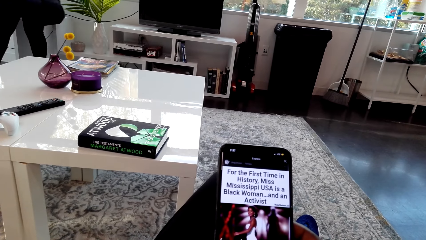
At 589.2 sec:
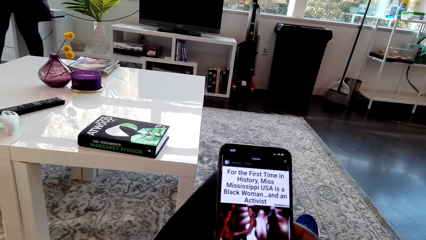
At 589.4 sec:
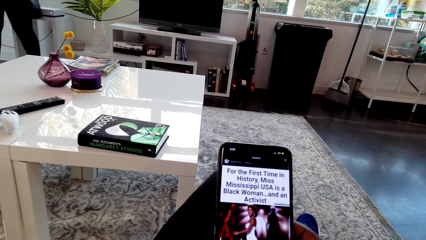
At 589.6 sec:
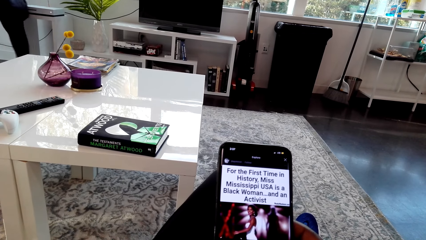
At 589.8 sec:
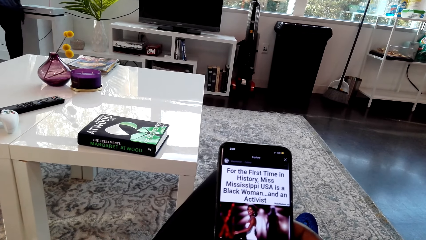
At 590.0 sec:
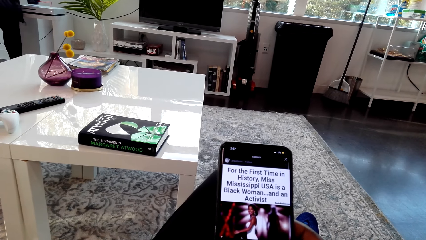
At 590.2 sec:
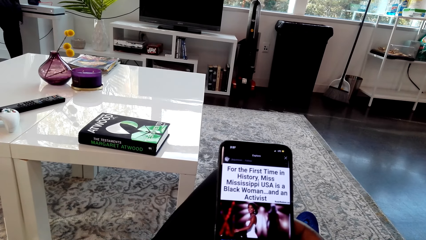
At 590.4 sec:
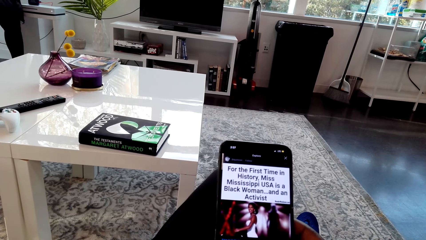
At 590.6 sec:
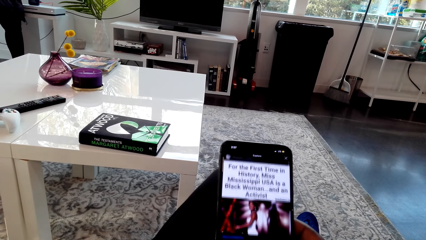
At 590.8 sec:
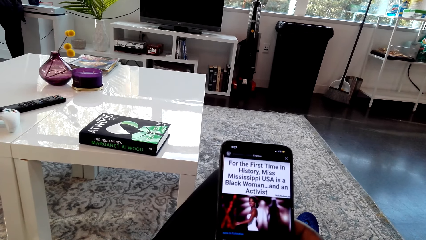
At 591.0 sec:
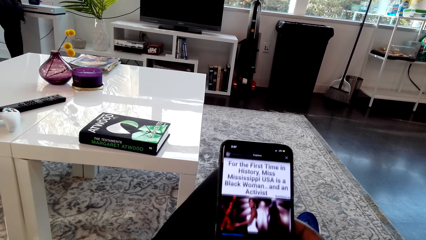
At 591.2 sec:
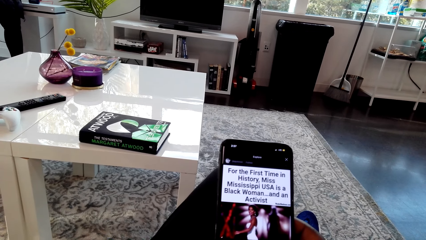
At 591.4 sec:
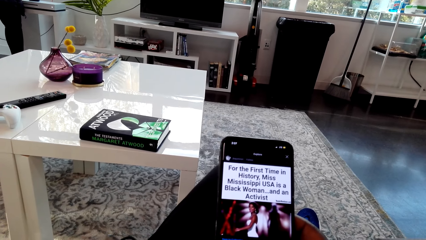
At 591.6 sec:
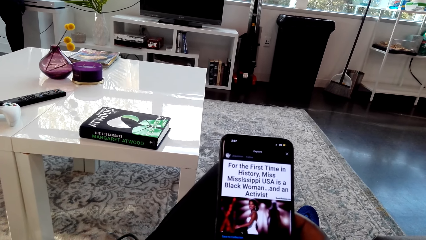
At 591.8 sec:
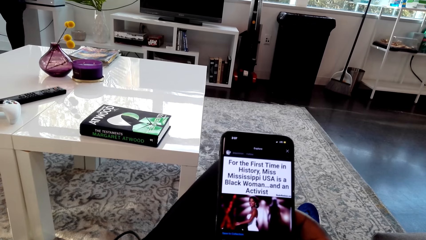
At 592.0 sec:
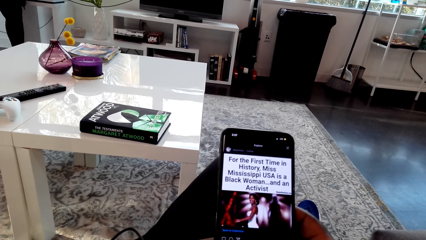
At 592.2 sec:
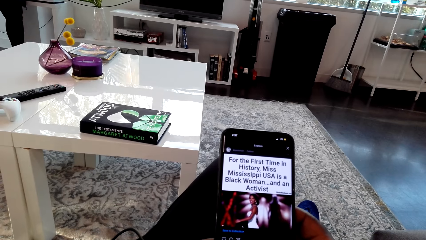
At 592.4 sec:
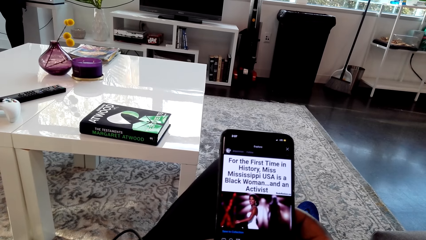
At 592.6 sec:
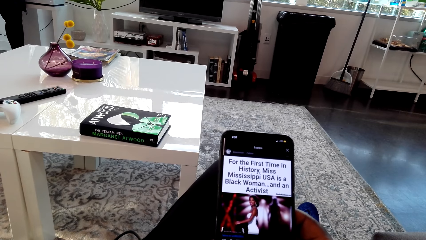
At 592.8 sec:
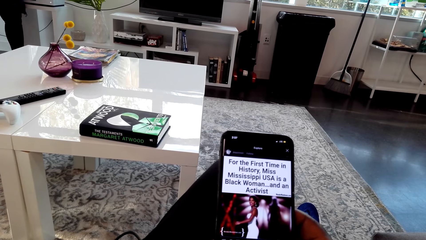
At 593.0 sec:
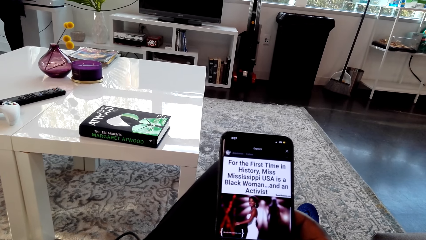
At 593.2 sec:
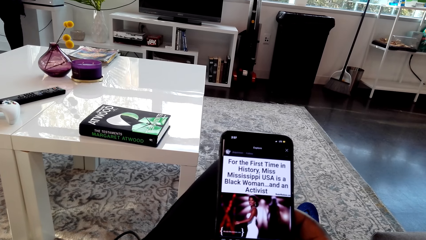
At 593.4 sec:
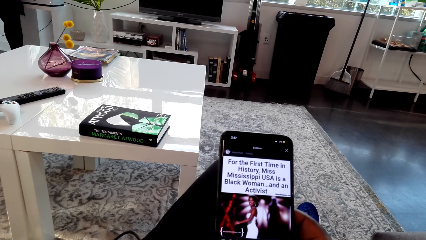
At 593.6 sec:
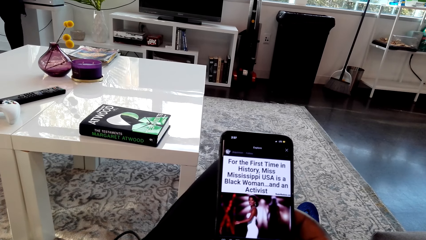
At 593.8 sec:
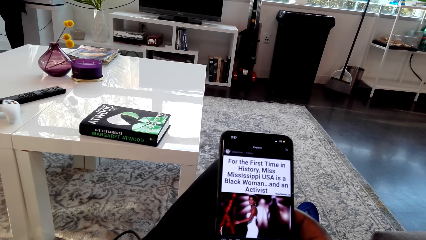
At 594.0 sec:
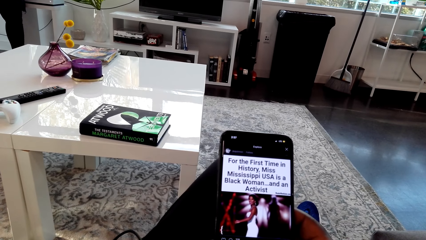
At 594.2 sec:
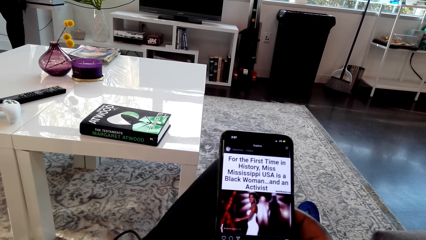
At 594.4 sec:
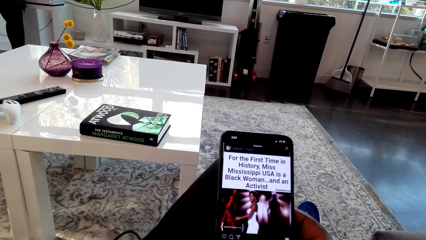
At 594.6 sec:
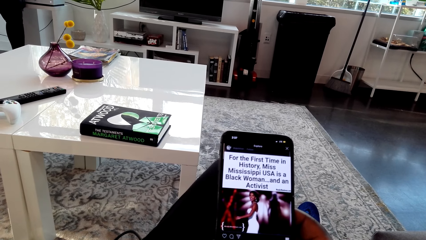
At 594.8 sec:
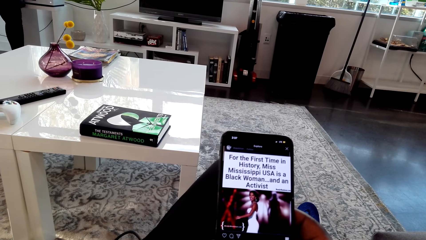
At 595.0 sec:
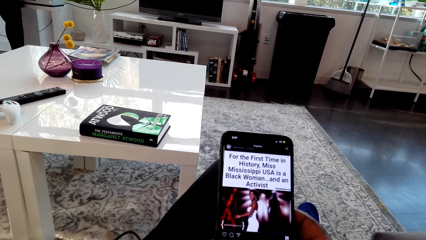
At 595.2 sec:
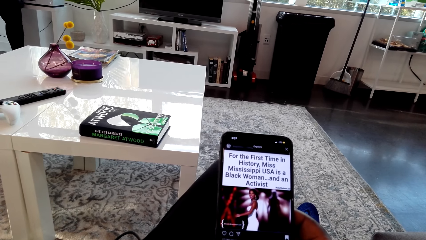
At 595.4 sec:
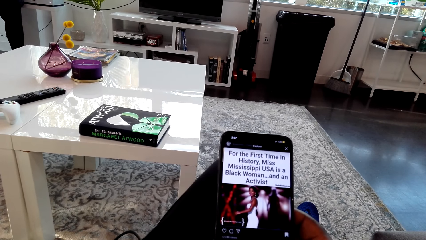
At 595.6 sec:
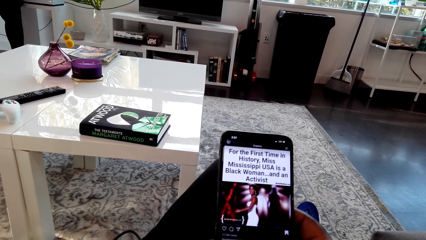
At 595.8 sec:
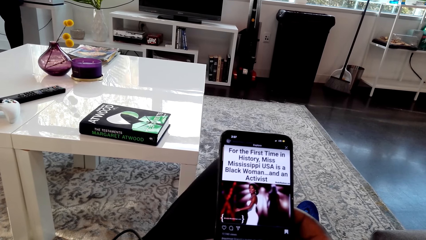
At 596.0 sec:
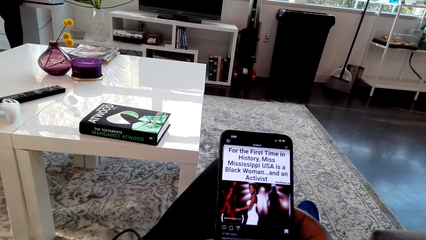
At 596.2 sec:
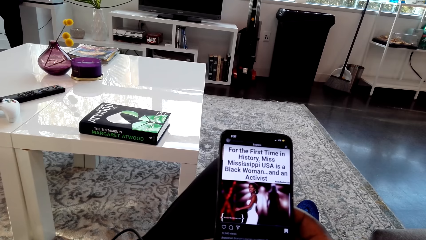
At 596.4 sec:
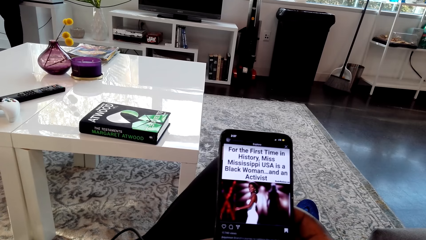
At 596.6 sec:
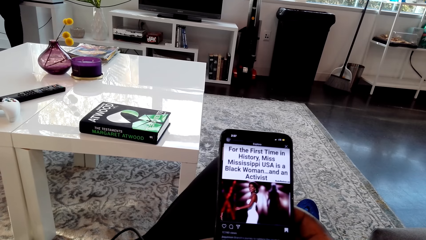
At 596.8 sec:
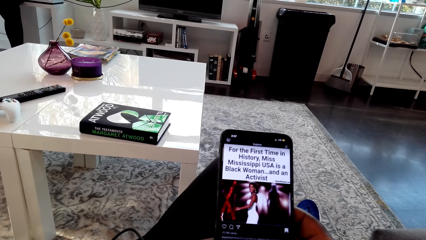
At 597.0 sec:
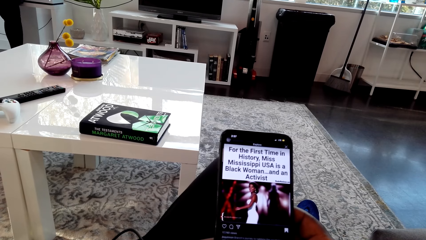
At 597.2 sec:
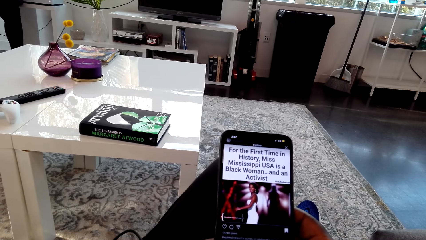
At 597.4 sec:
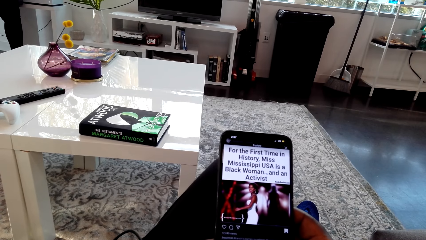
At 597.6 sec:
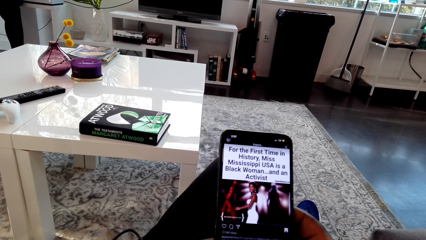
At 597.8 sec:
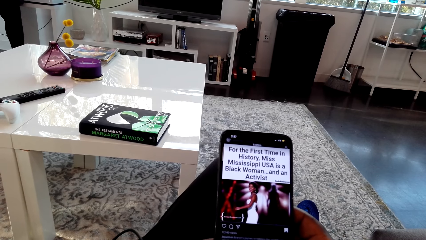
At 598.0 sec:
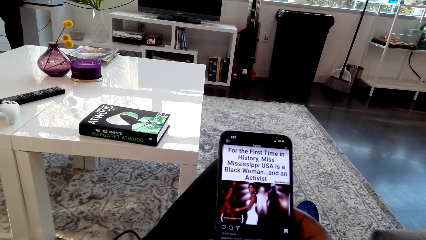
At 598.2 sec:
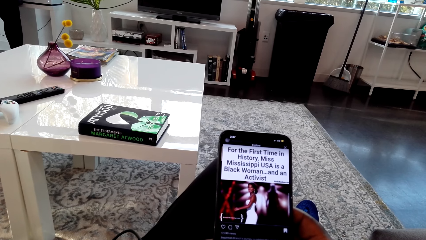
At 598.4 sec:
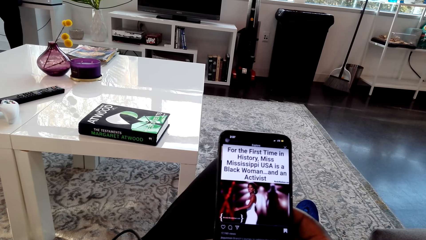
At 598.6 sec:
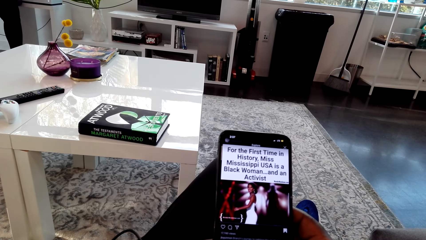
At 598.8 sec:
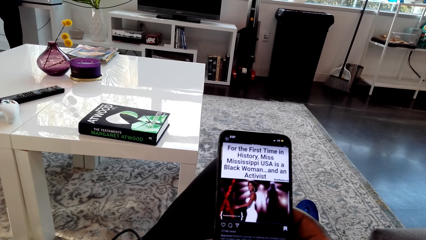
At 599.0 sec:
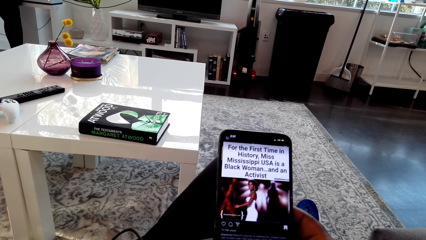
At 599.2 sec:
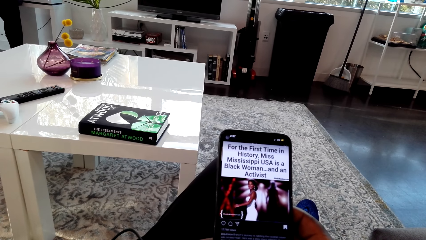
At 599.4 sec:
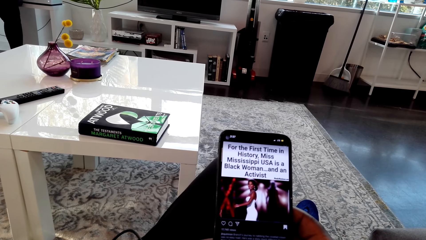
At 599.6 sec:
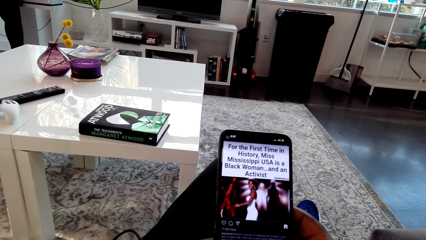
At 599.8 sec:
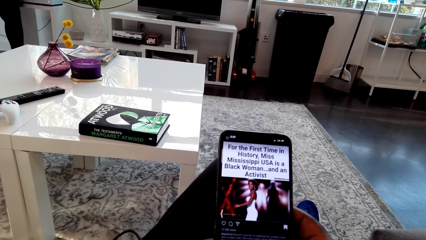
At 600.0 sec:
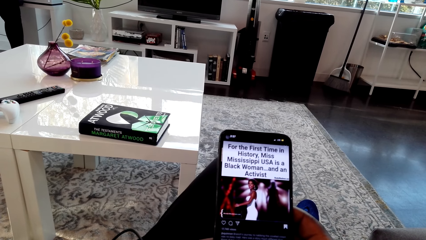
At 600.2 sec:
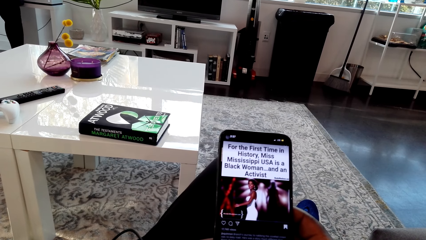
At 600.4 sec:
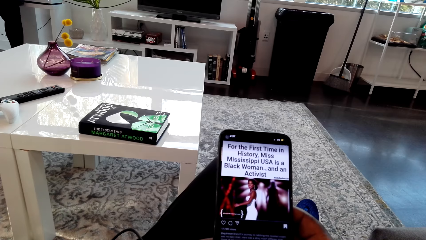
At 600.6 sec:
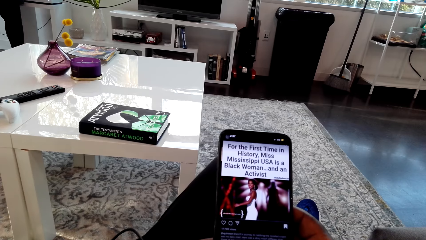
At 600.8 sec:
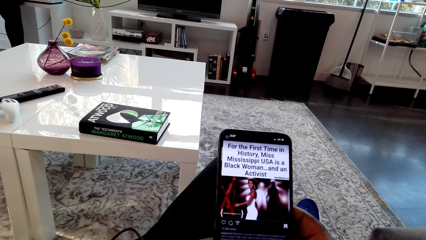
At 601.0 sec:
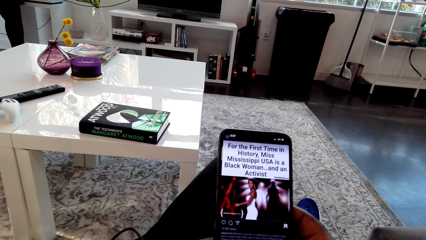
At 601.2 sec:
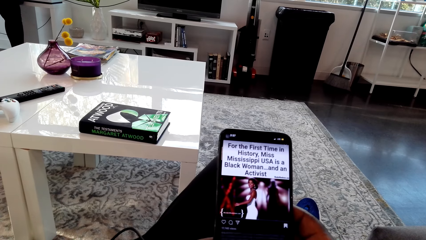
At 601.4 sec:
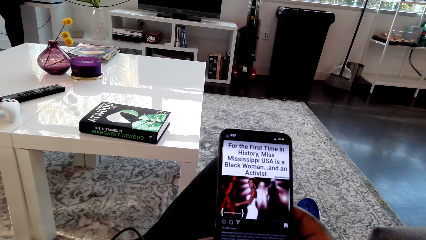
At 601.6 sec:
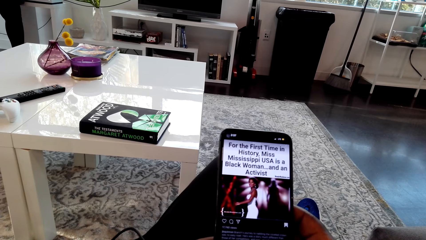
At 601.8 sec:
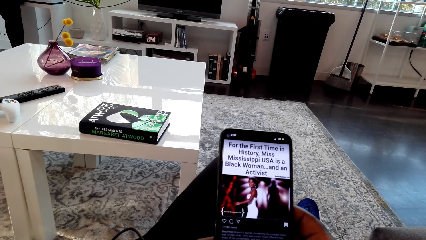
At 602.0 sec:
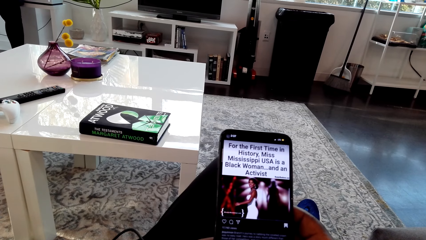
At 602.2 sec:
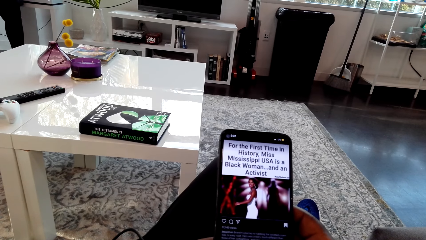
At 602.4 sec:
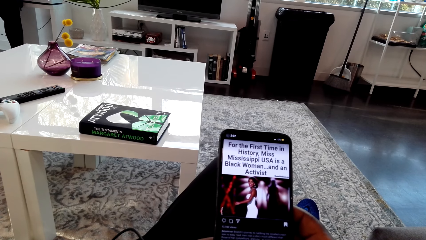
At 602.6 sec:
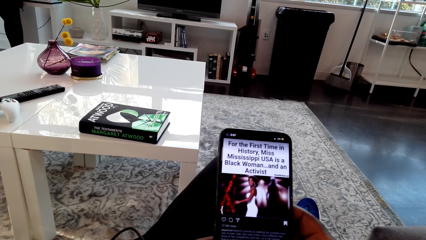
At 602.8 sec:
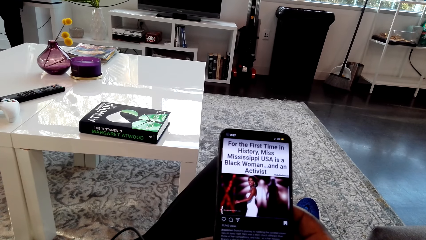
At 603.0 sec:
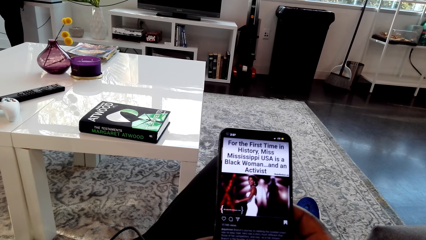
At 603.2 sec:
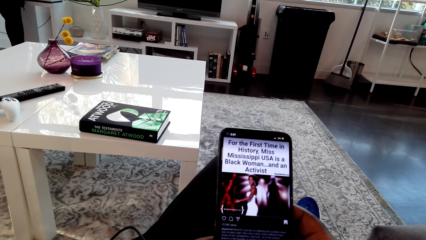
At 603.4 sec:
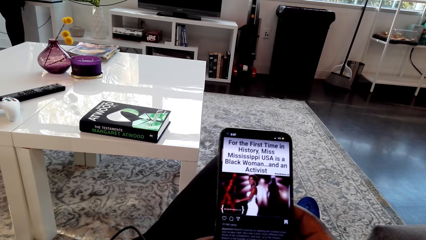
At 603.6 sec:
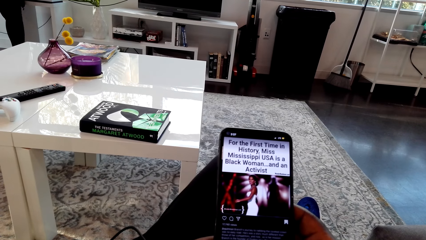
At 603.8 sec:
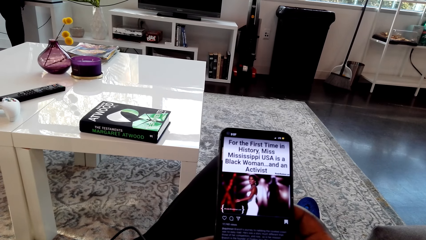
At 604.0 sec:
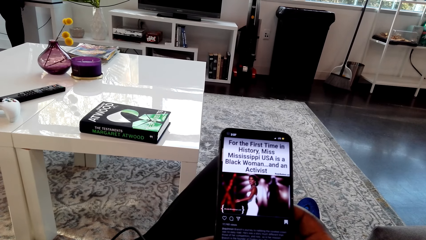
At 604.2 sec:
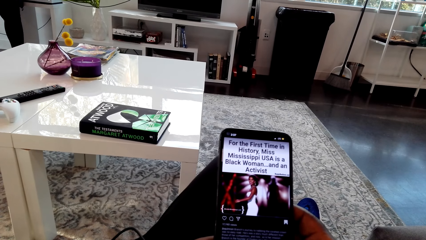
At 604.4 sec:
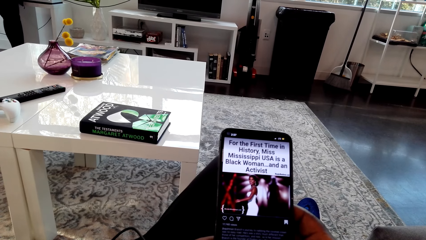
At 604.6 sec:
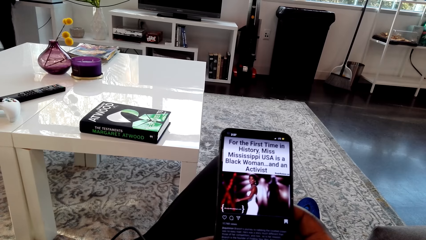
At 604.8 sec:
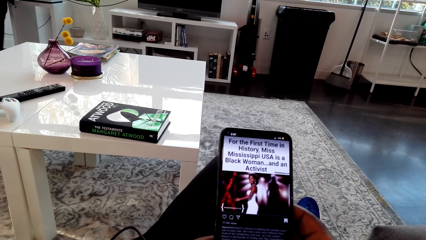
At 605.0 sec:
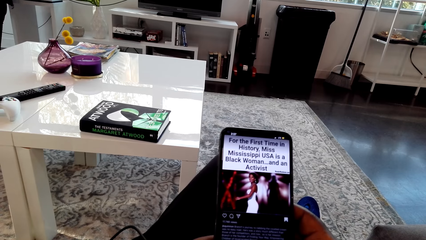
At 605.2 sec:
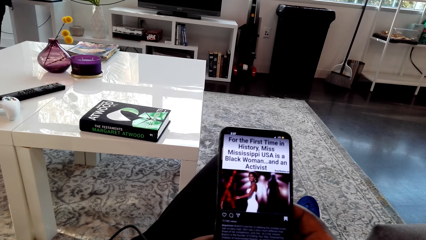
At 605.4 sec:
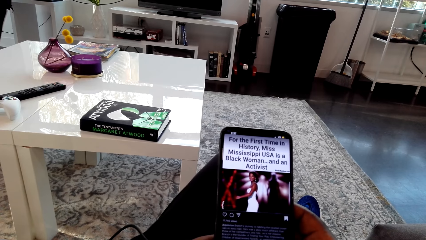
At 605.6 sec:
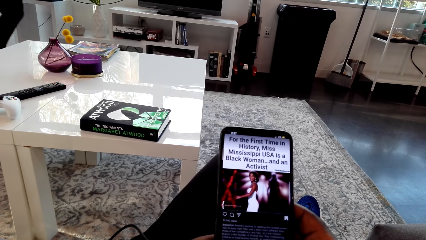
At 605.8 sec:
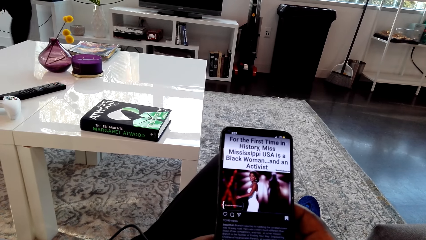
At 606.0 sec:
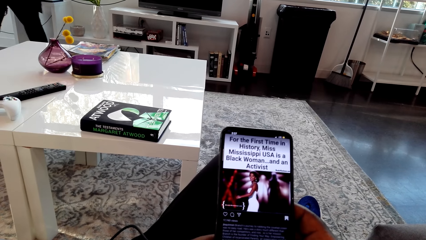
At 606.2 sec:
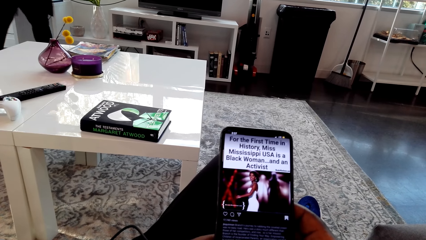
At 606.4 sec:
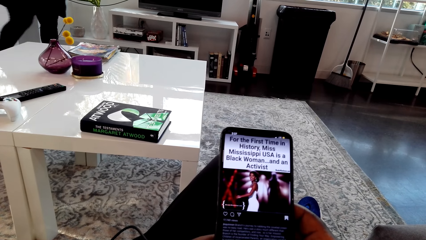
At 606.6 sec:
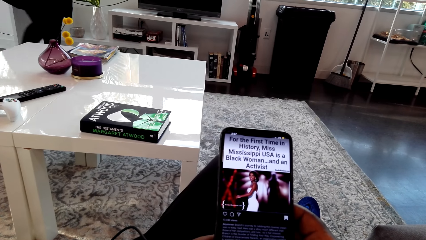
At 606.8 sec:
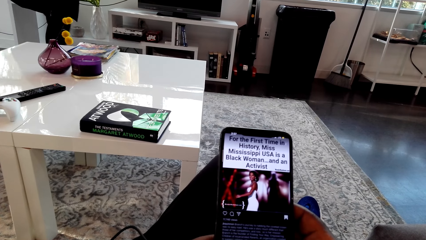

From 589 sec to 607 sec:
The camera wearer looks at the phone screen. A woman stops walking. The camera wearer looks at the phone screen. The woman puts on the music. The camera wearer looks at the phone screen. The woman walks.
